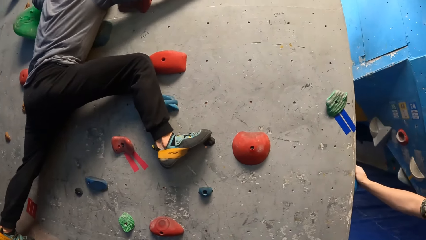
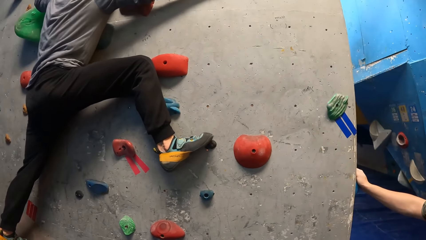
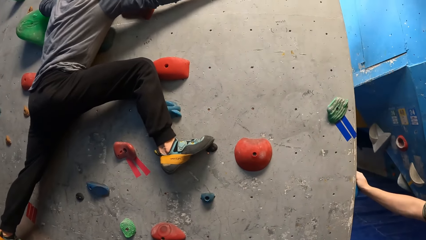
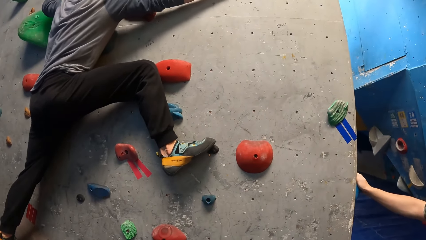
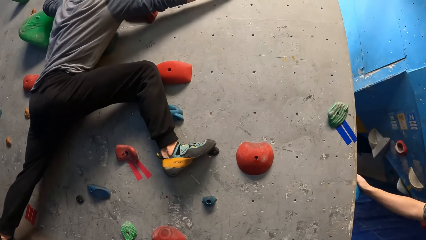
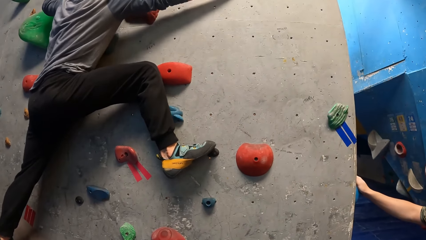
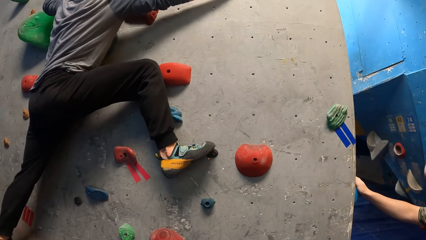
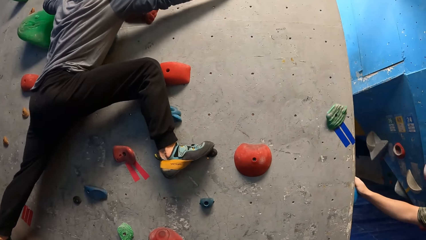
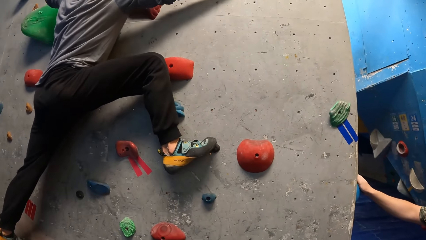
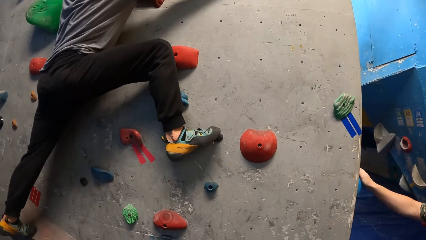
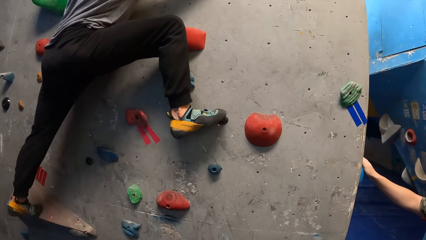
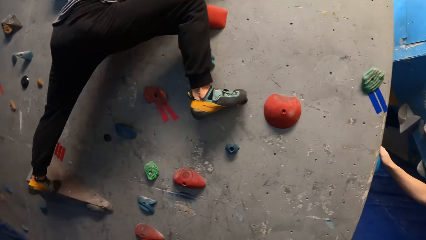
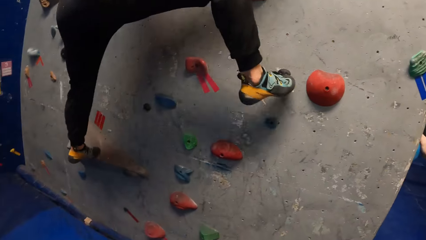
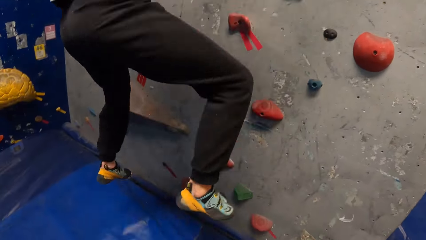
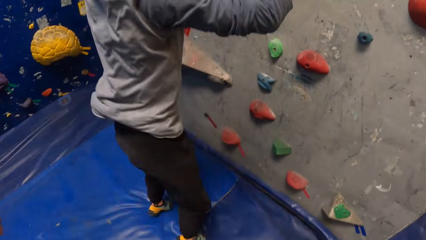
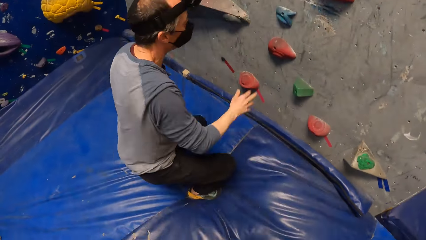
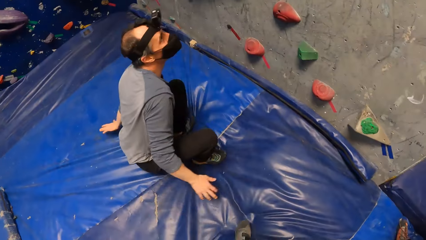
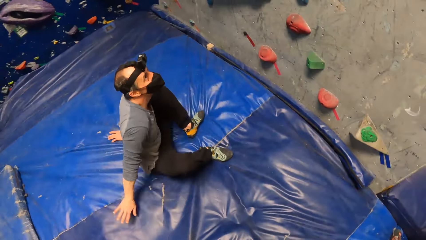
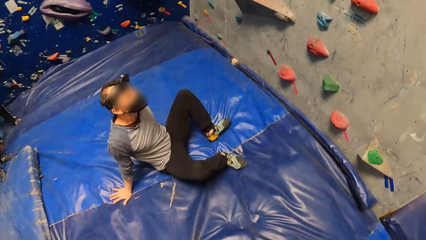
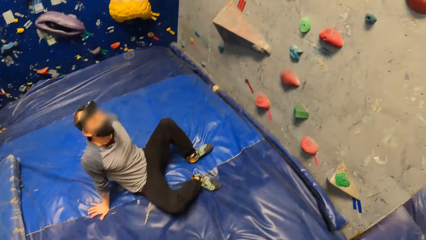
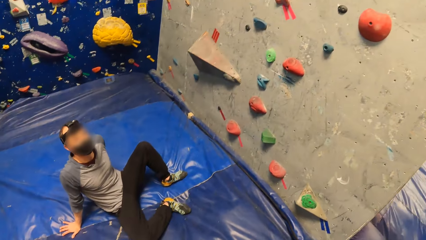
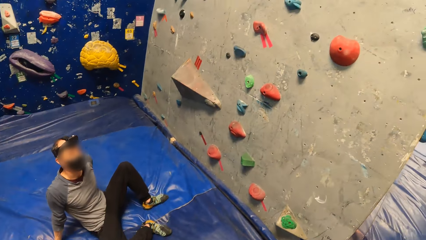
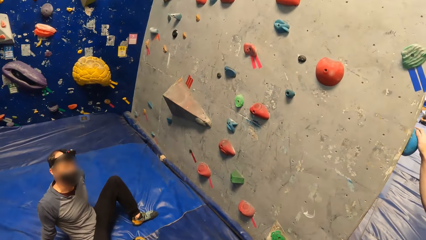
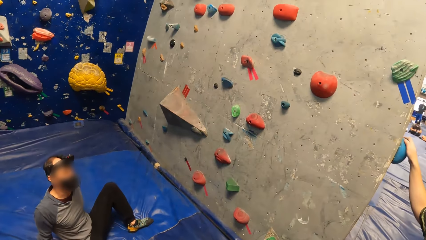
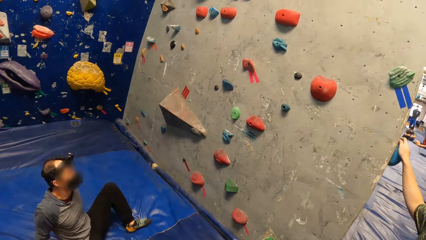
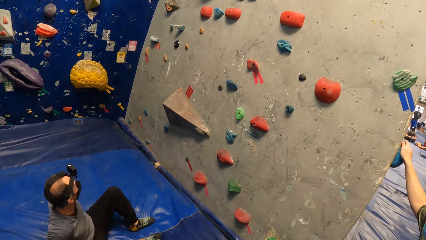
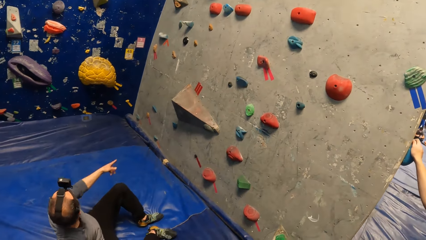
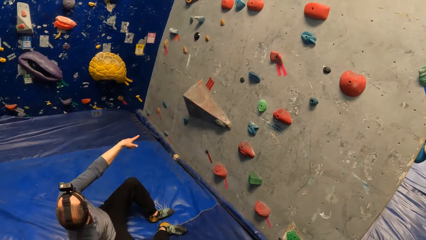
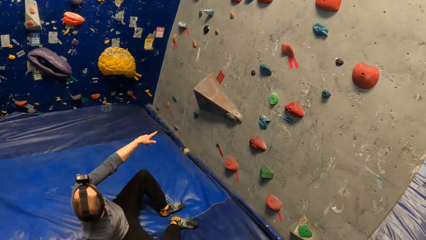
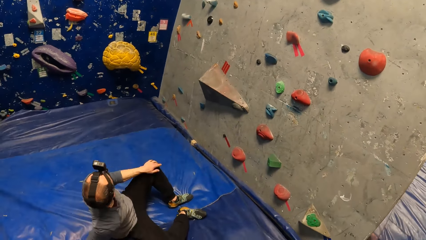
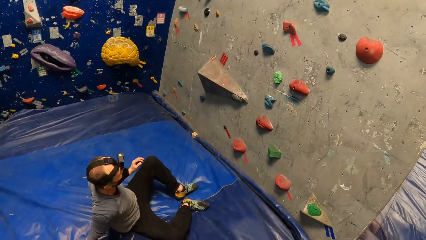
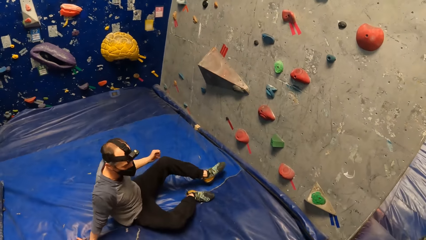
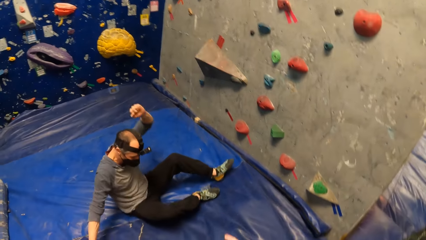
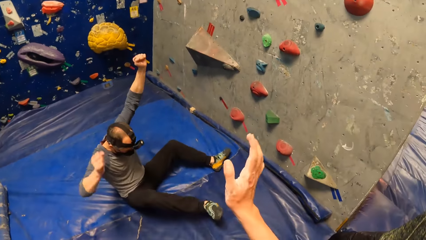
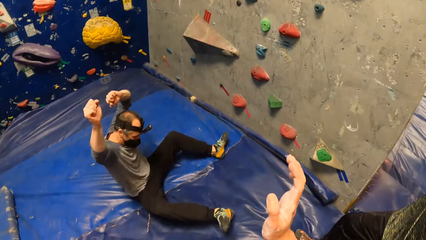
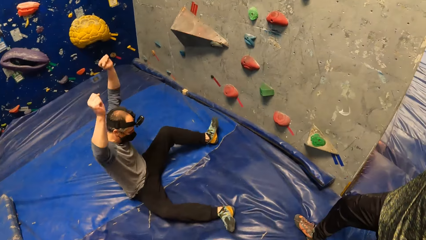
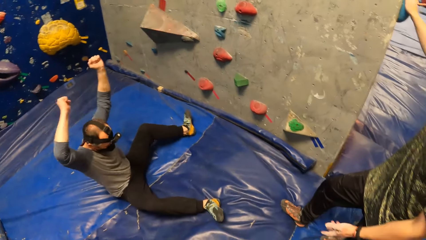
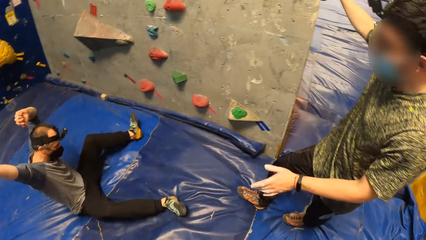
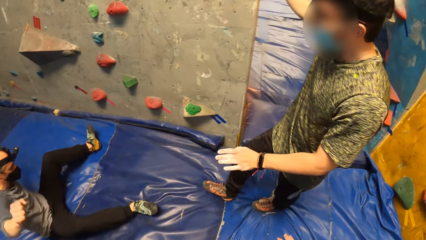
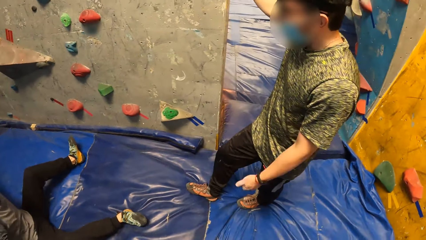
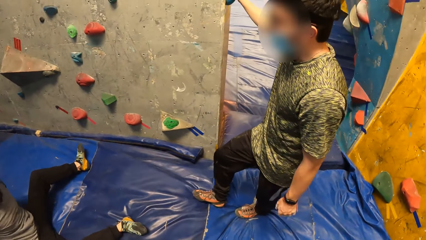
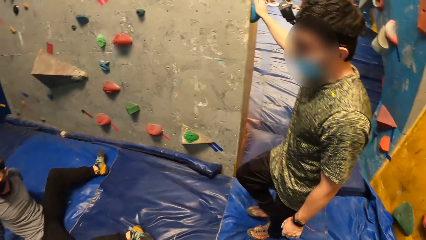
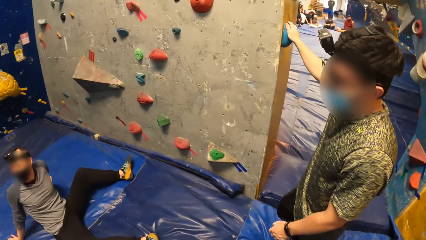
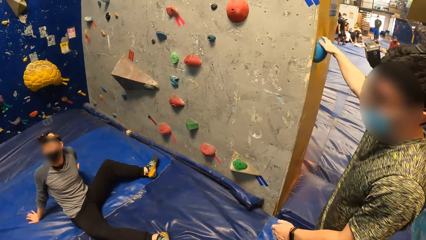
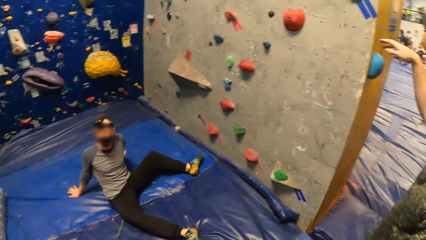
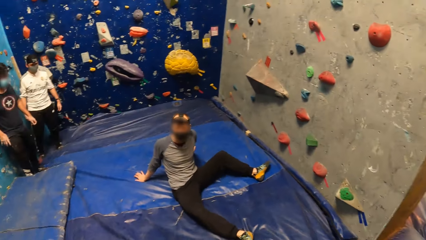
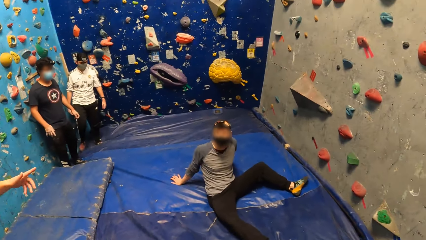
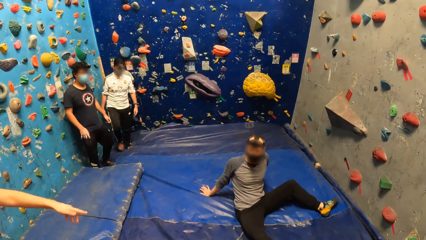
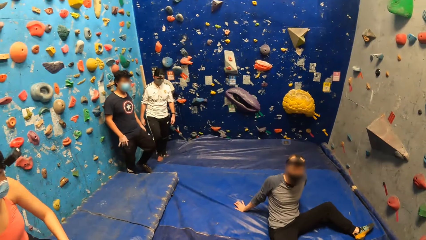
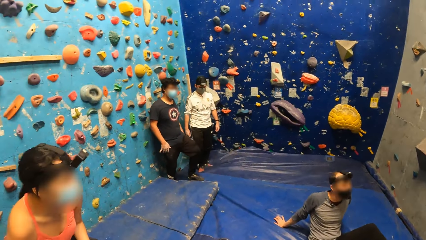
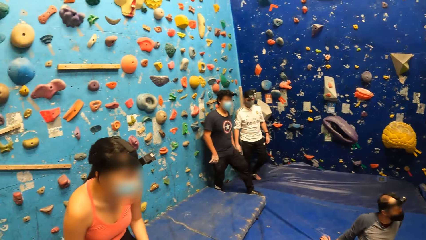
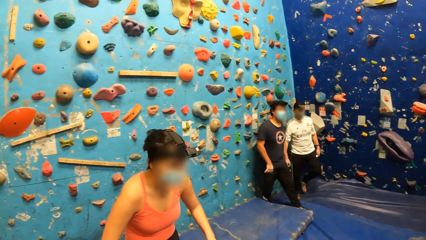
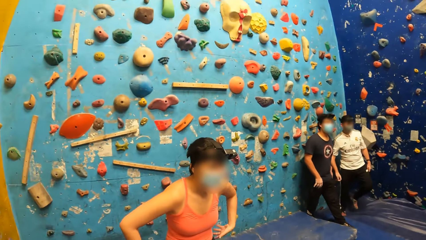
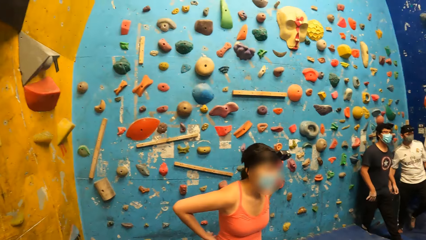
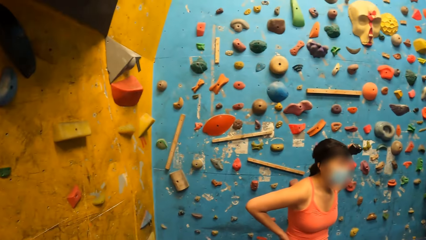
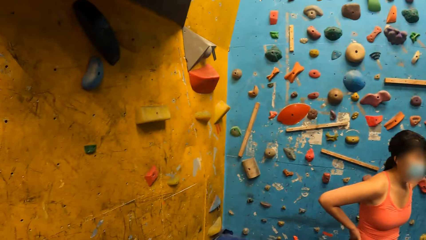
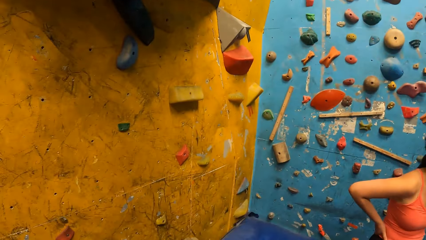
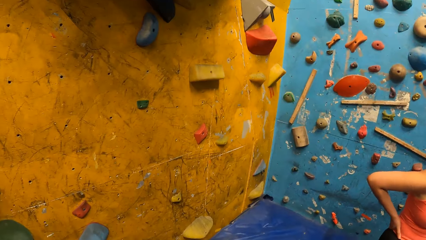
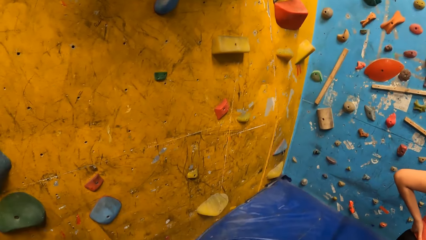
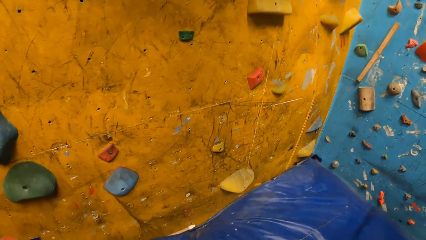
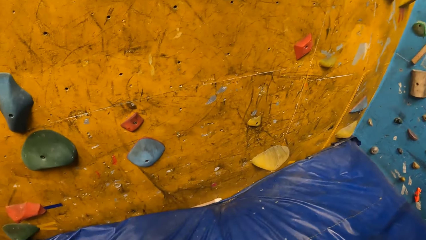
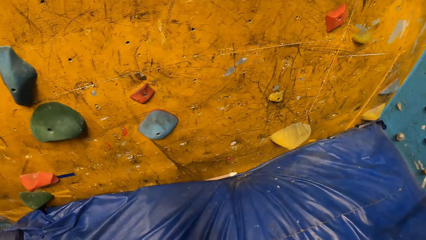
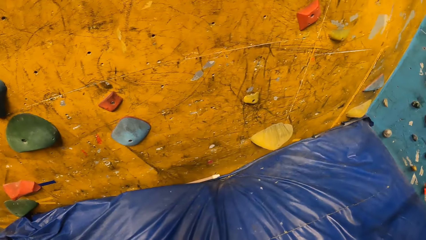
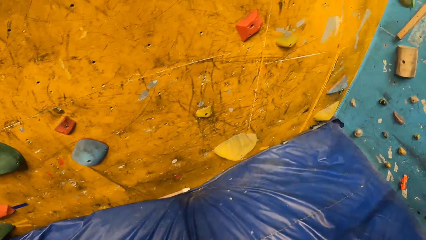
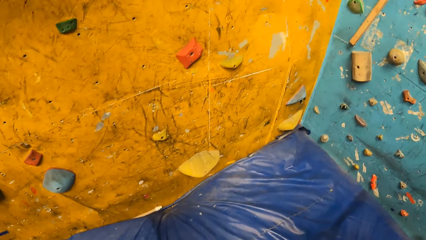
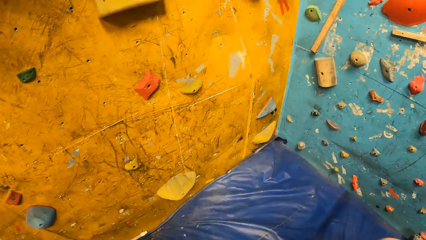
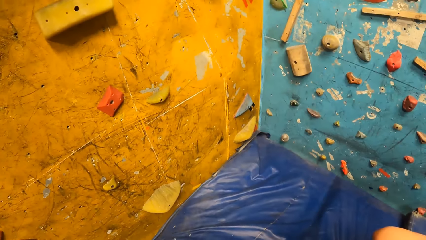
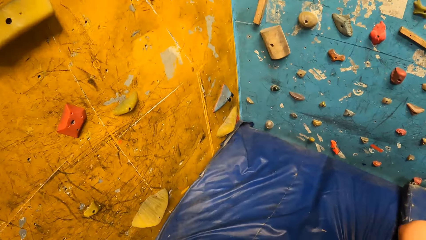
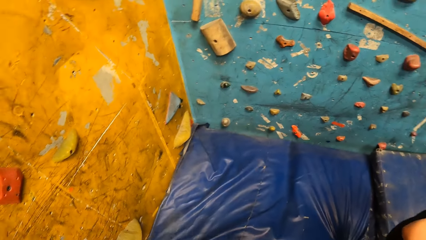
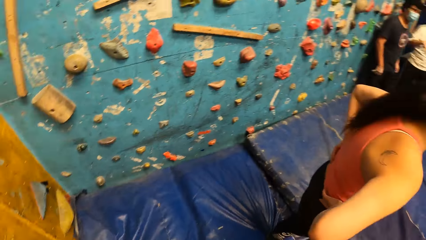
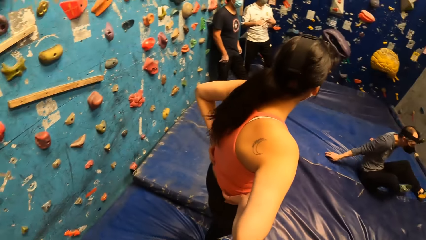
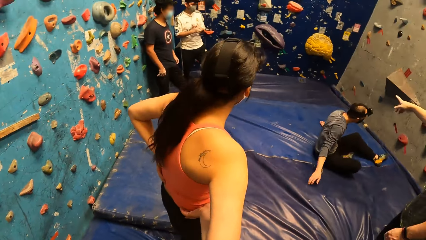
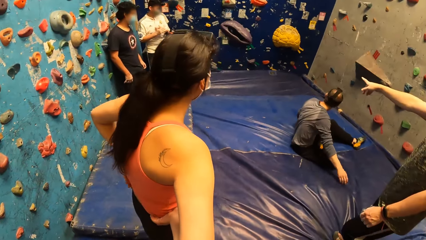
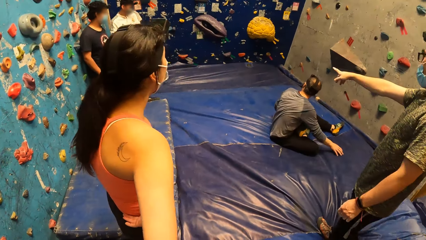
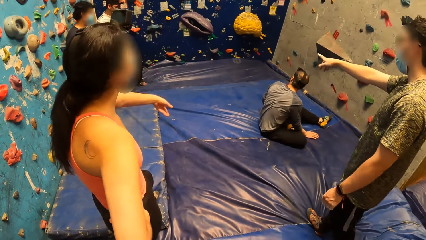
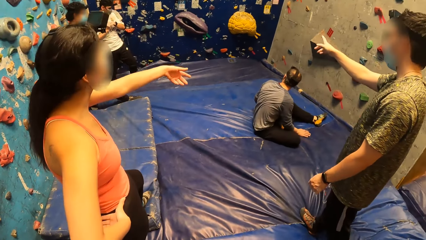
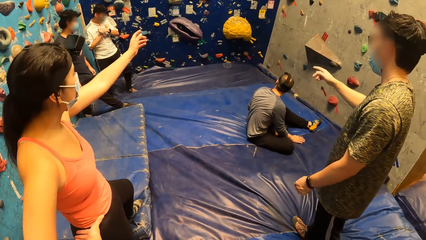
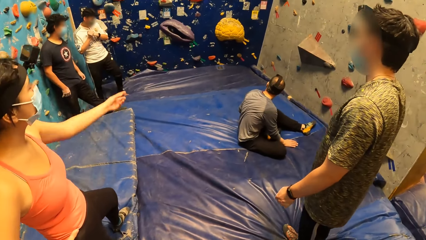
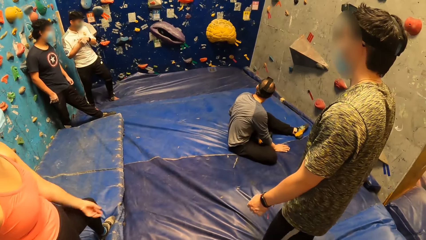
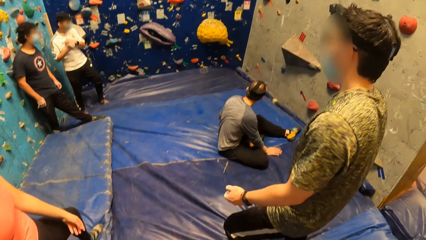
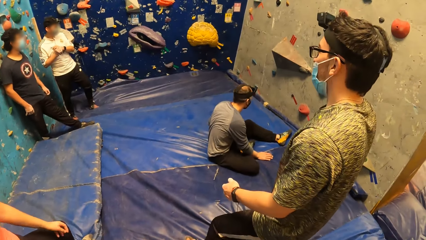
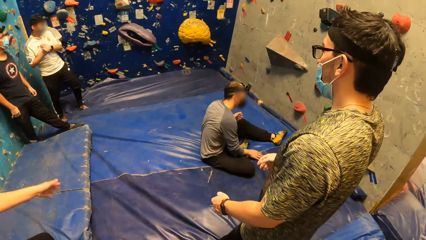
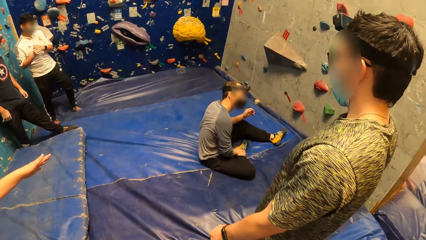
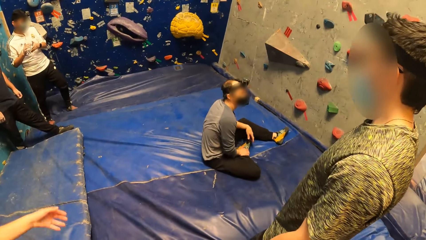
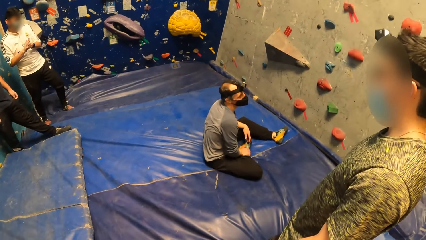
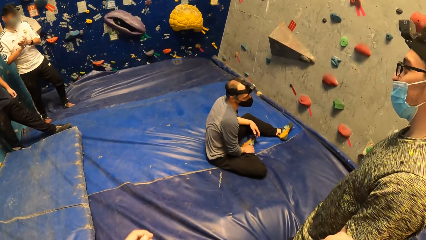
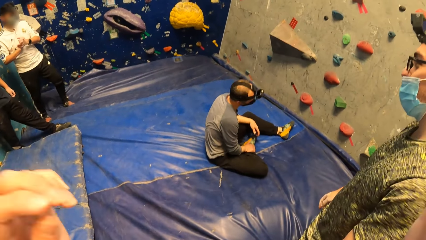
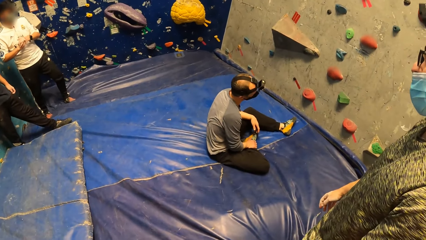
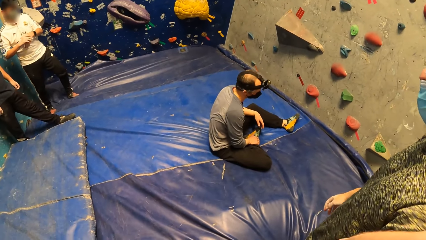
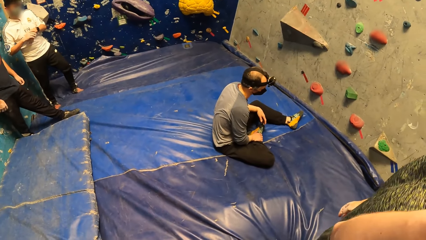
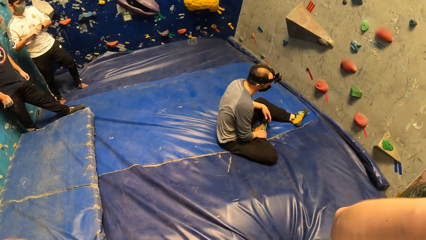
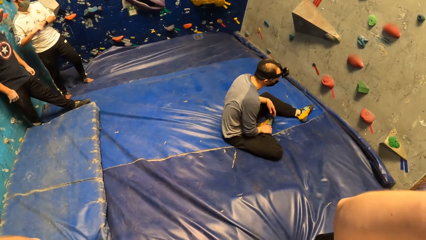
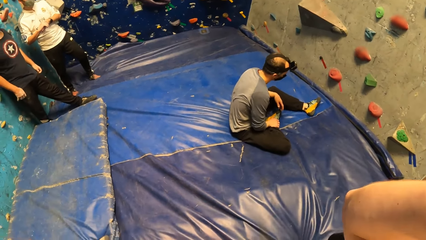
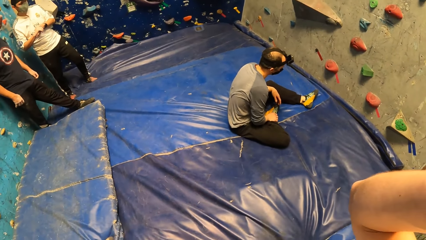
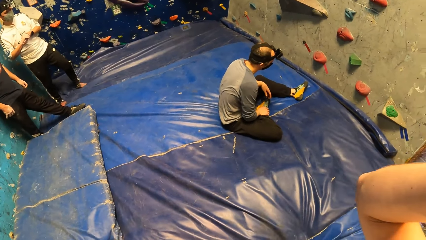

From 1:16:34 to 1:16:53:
A man falls from the rock wall. He jumps down the wall and looks at the camera wearer. The camera wearer looks at the man. The man points at the rock wall with his left hand and lifts his hands up. The camera wearer looks at another man. They look at the first man. They look at a woman. They stare at the wall. A lady points at the wall.
